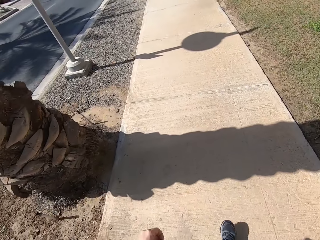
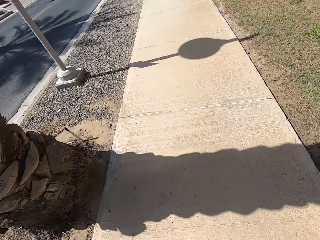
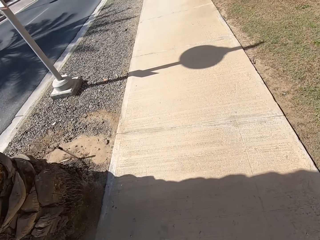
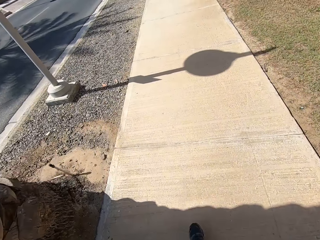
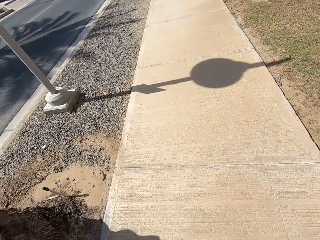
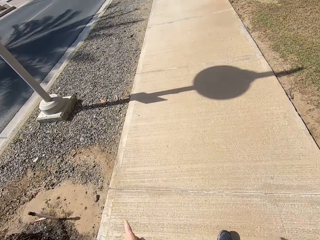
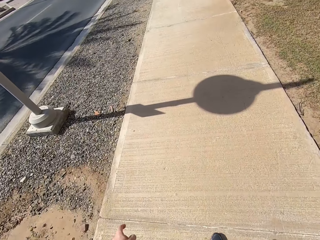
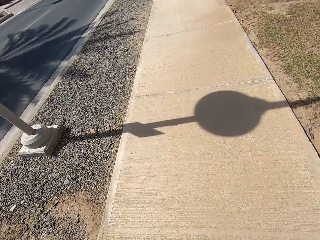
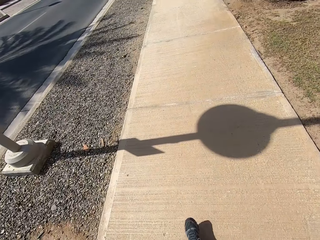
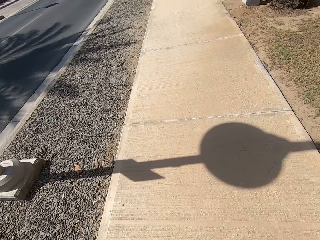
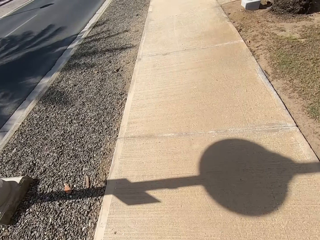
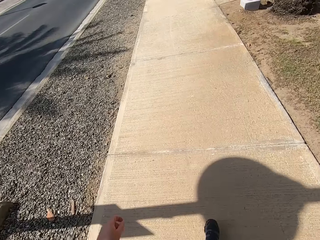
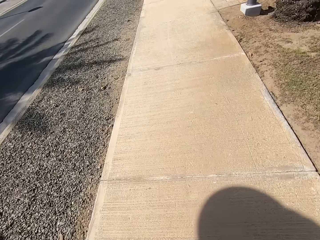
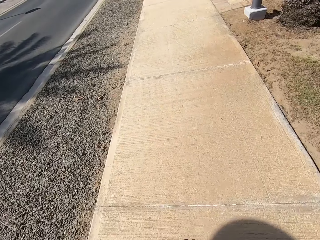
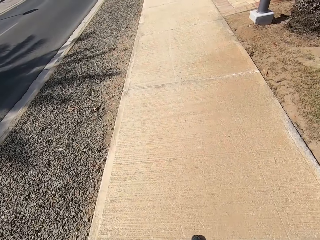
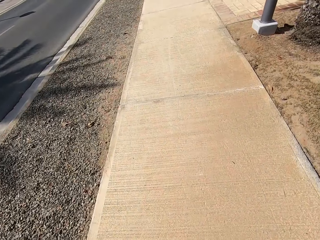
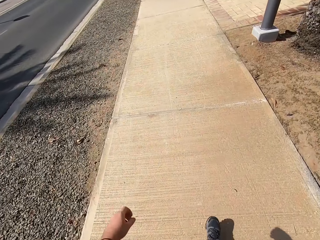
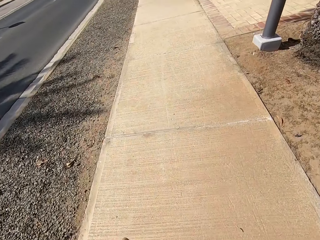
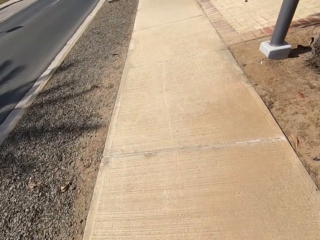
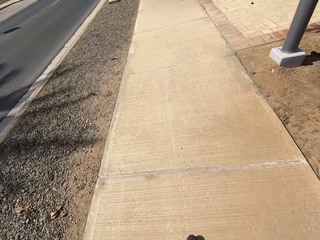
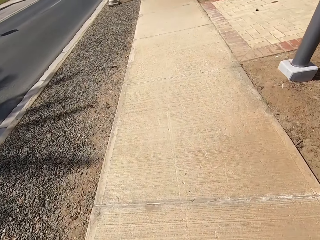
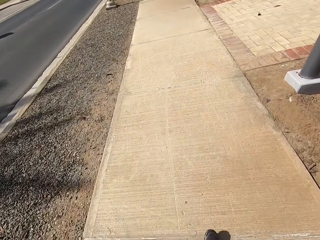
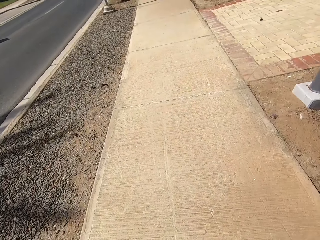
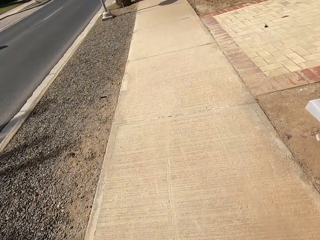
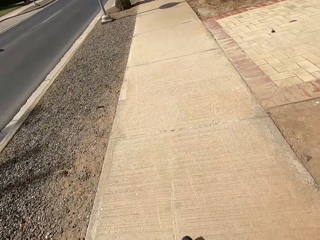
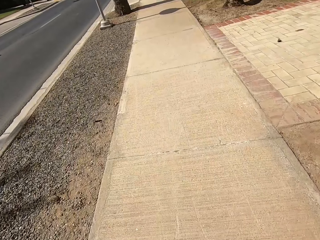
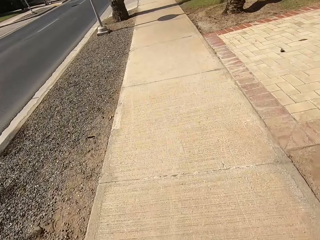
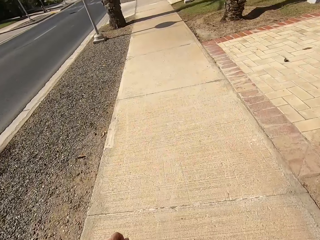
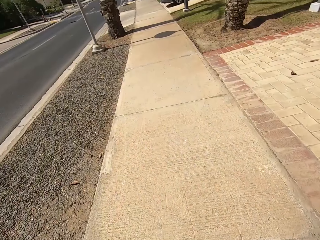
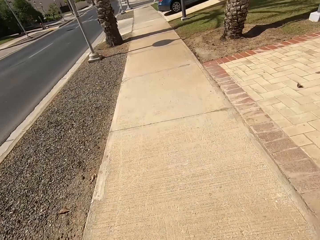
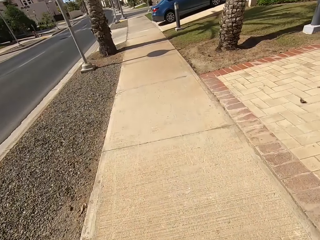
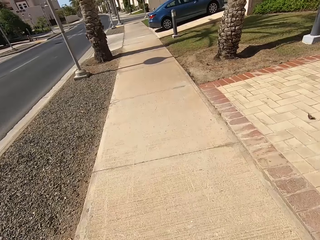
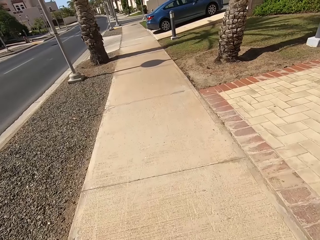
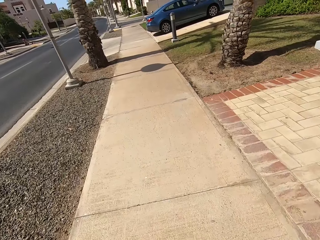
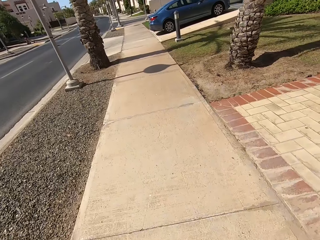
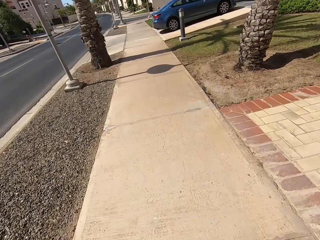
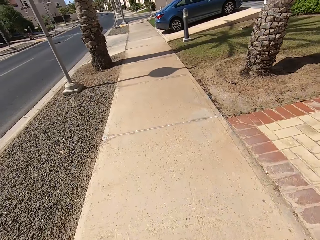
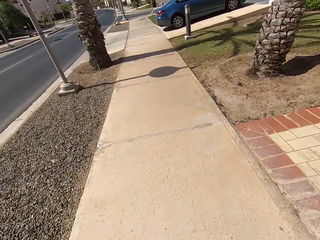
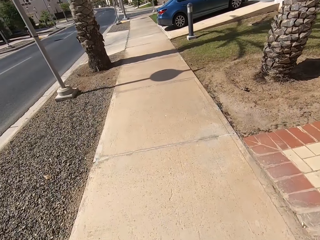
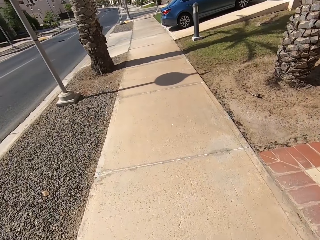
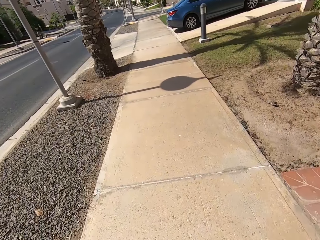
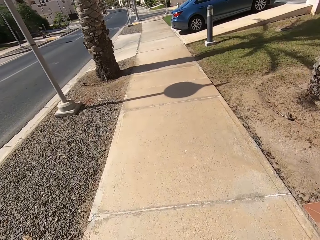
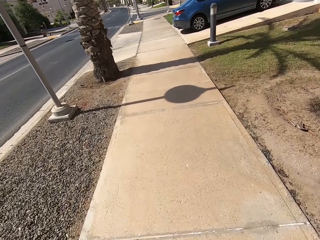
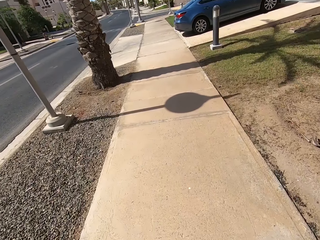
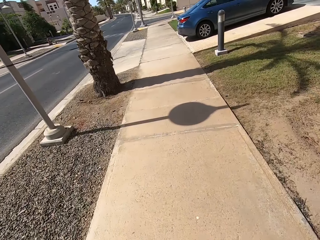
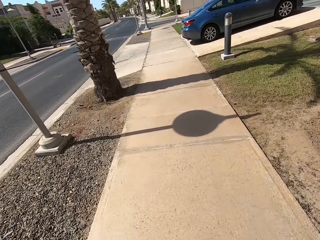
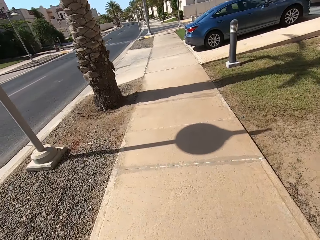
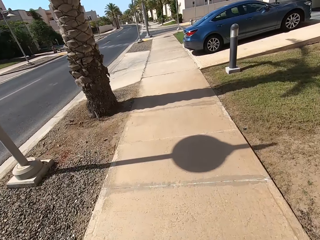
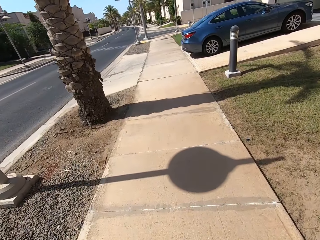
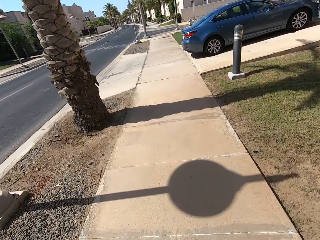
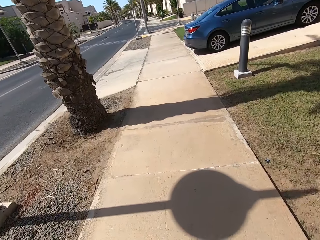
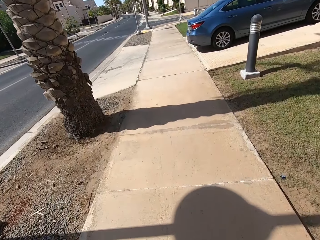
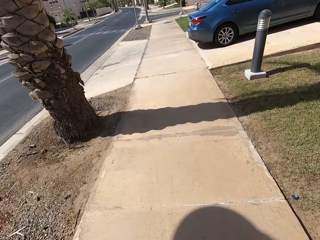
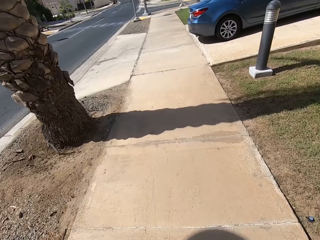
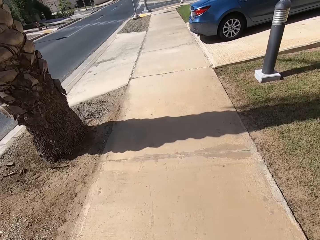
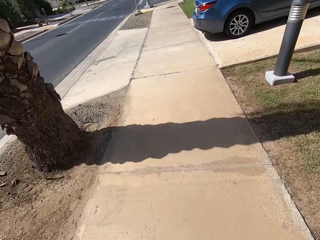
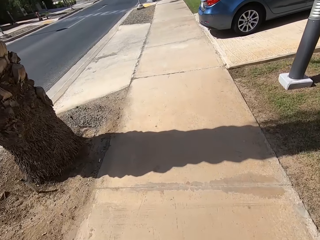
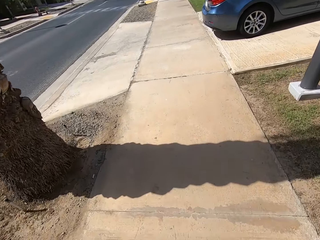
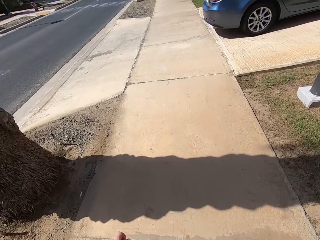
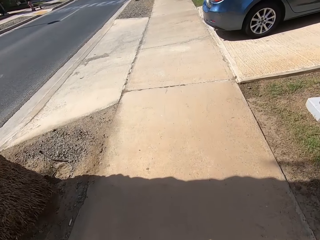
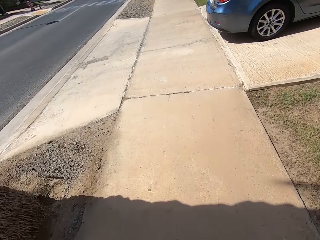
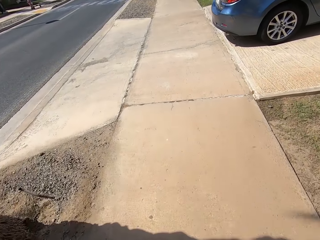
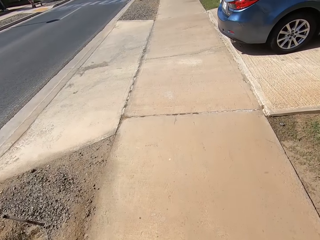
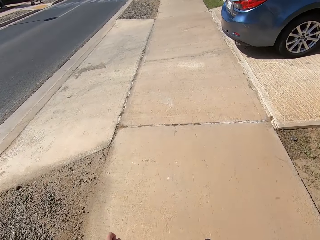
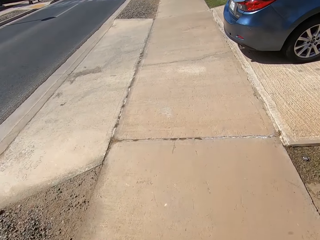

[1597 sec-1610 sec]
The camera wearer looks down. They look in front.

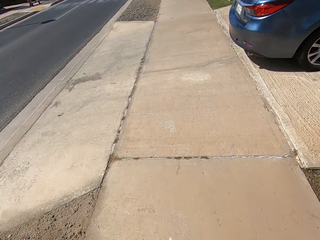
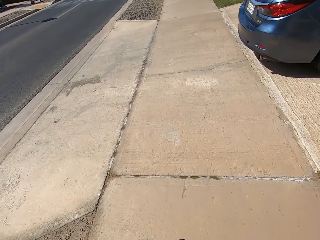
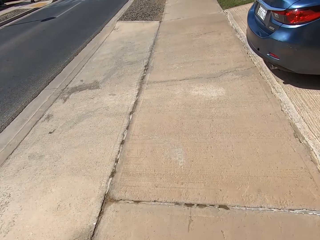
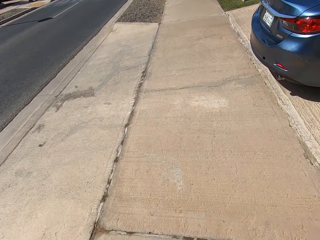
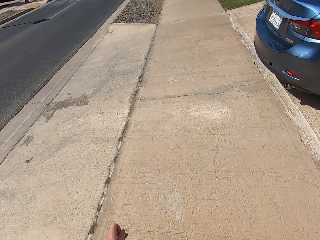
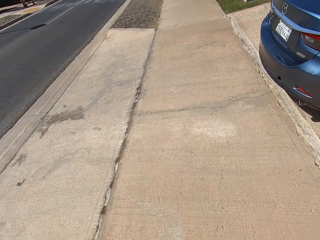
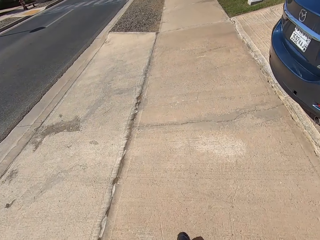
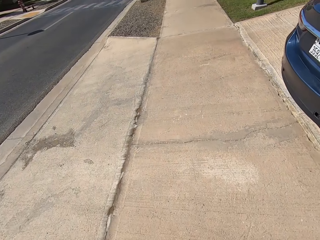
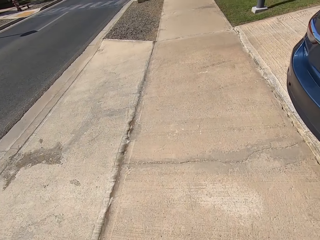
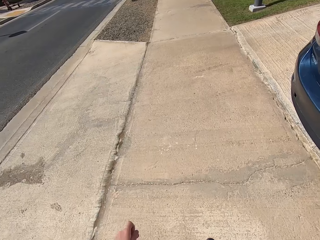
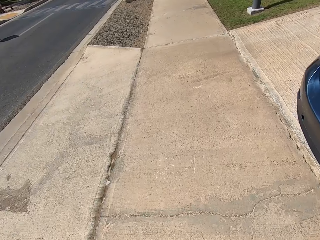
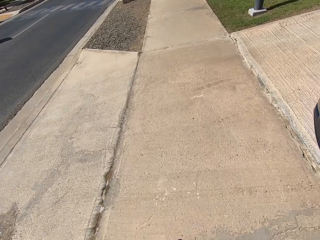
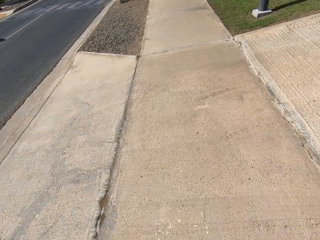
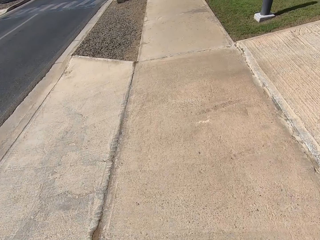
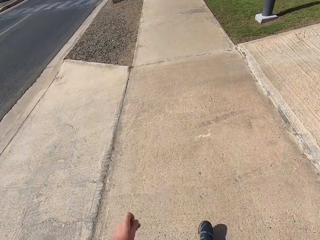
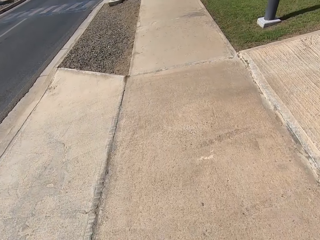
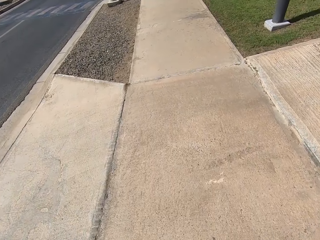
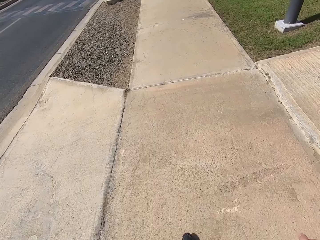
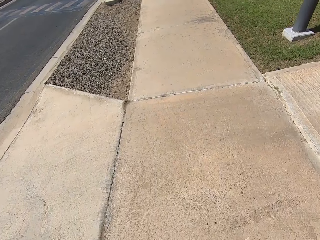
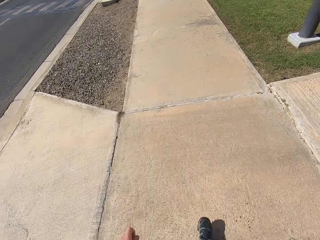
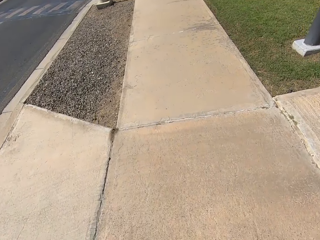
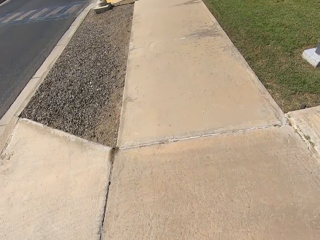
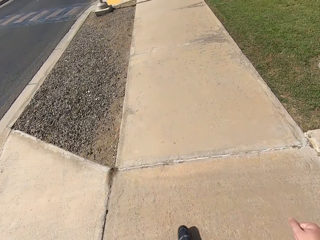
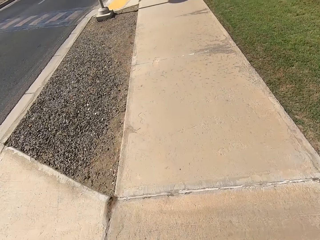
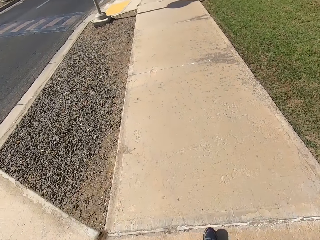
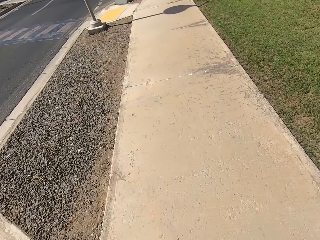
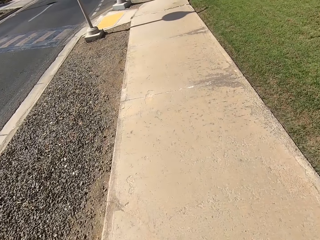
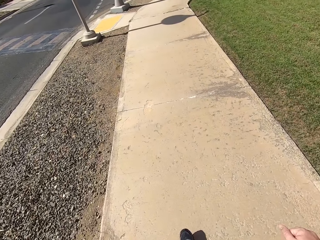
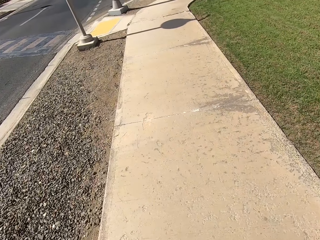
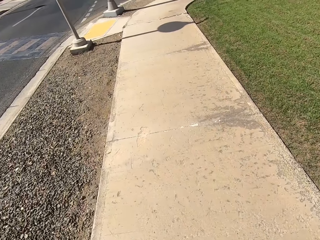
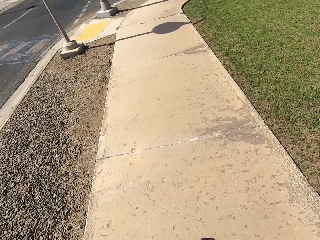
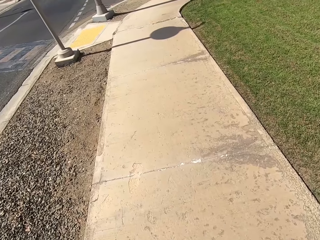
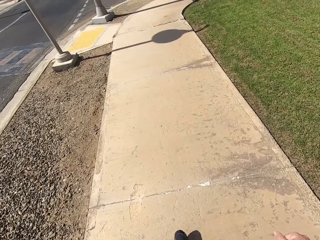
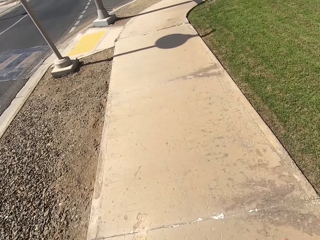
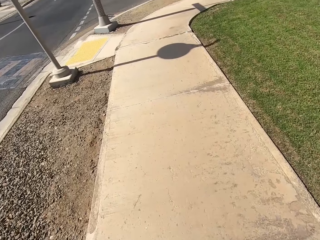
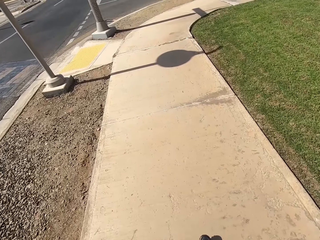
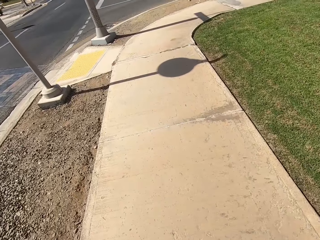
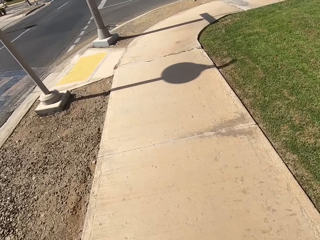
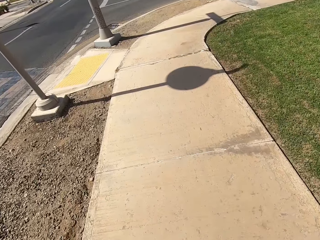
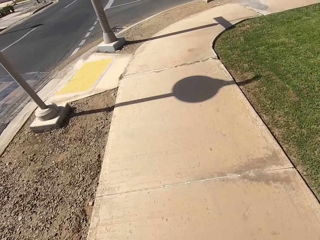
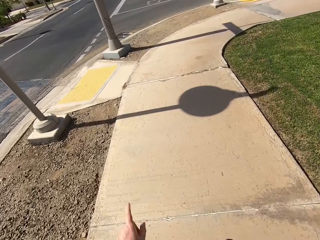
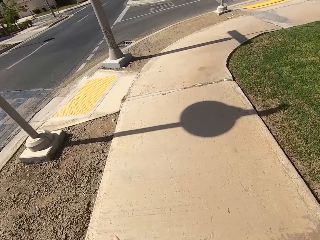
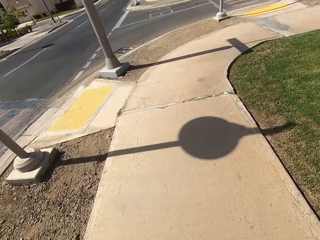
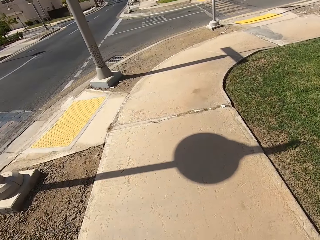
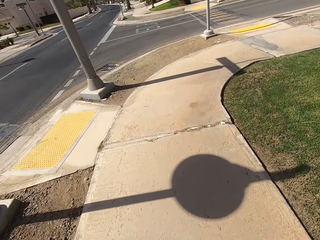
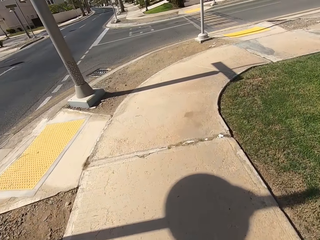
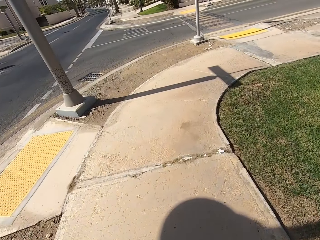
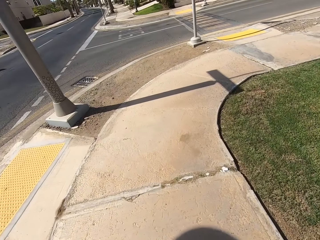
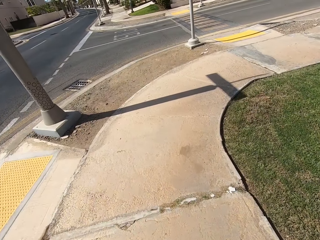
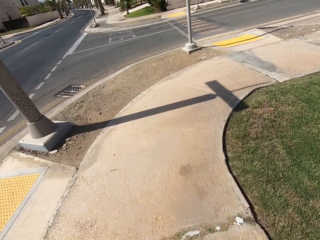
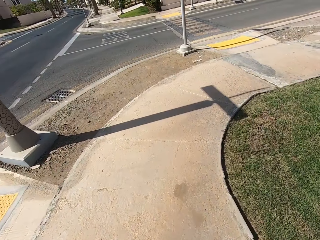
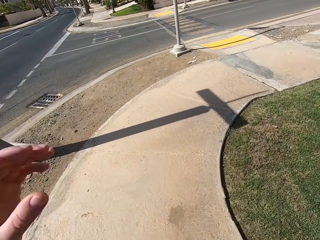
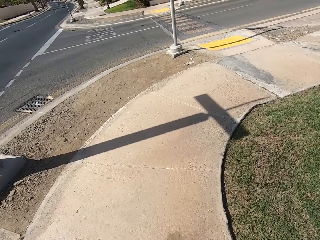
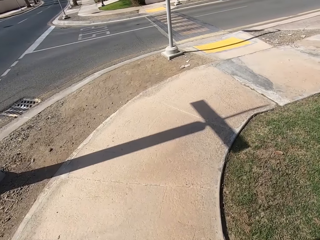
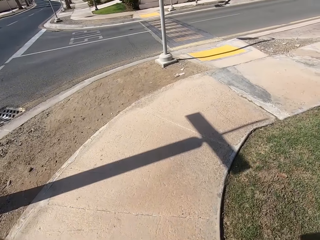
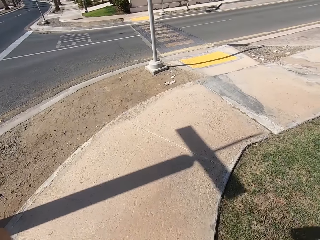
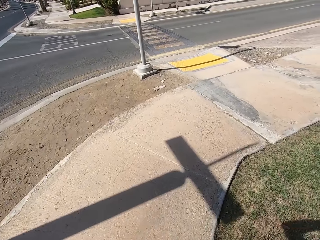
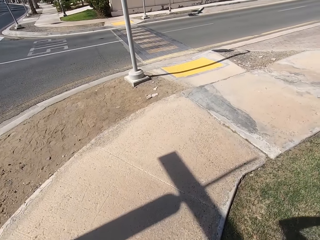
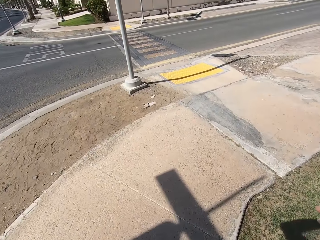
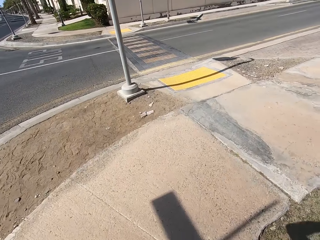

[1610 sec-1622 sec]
The camera wearer looks down. They look in front and adjust the camera.
